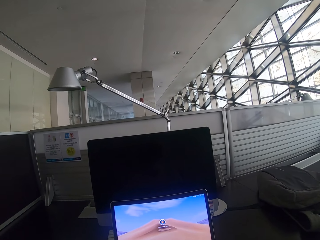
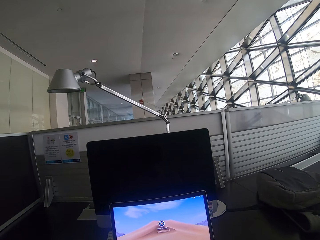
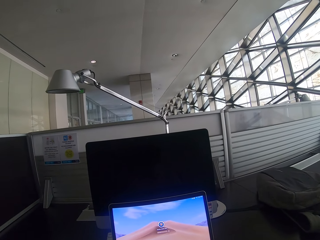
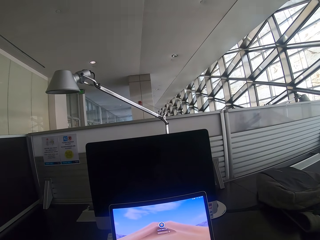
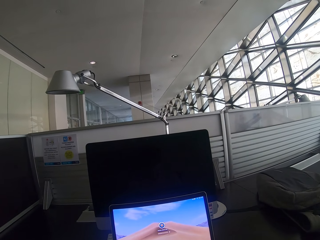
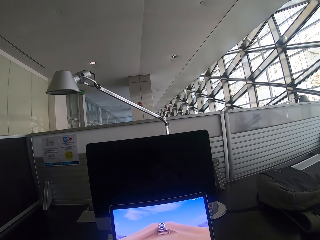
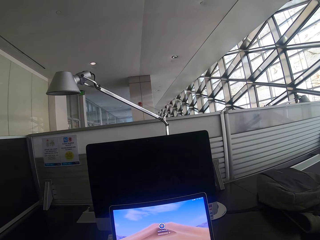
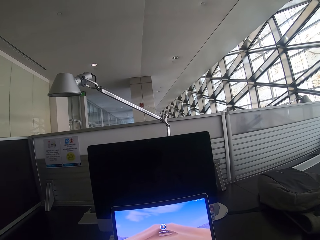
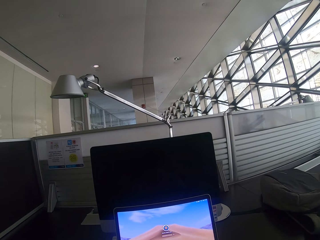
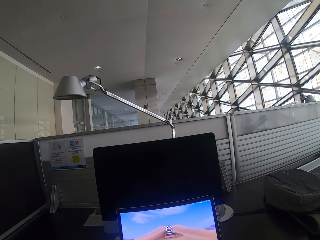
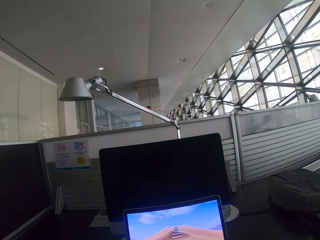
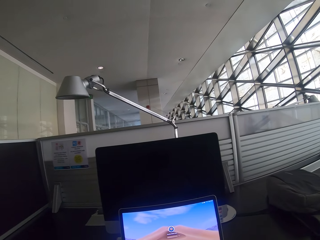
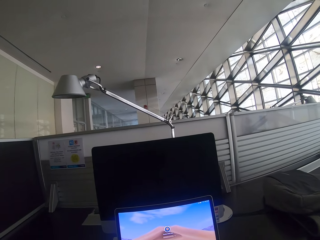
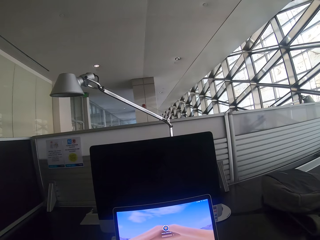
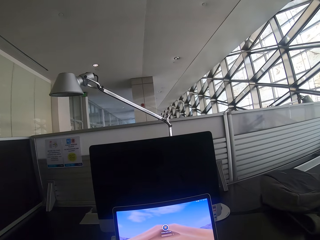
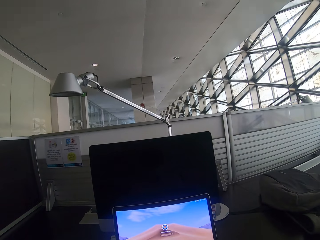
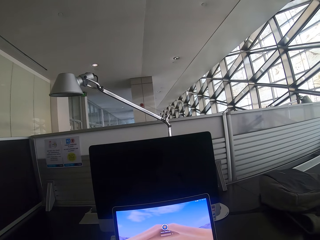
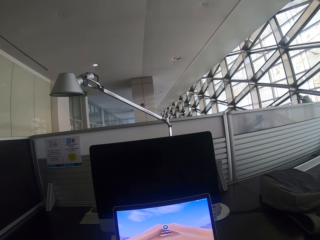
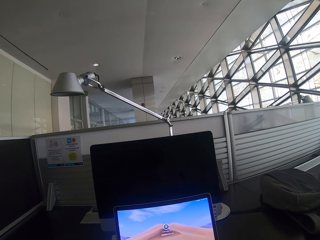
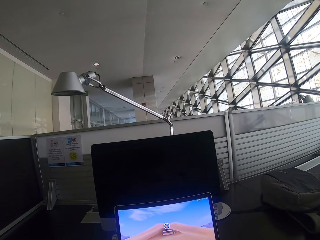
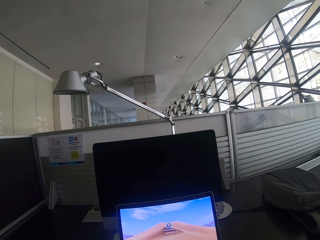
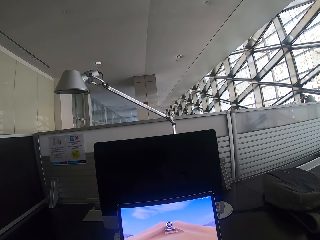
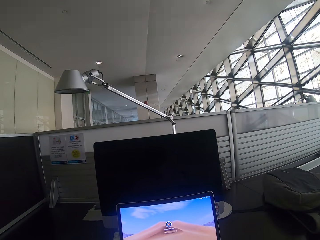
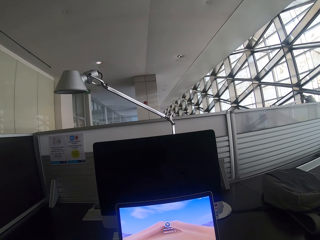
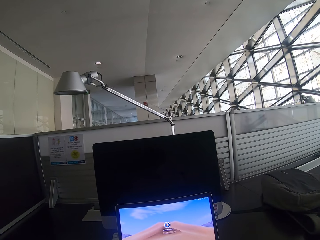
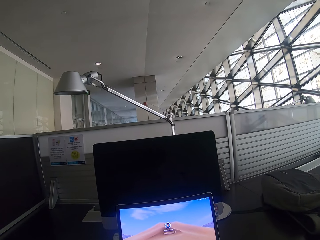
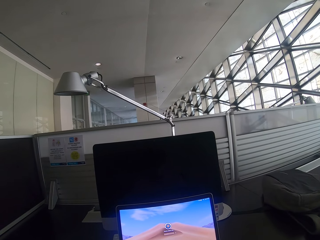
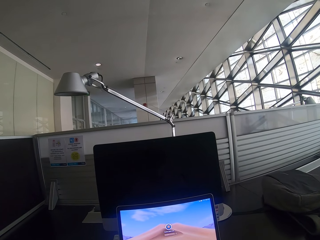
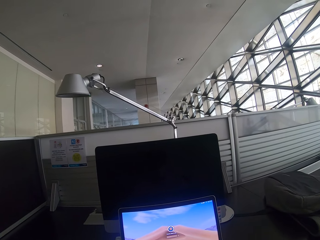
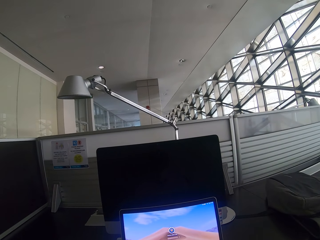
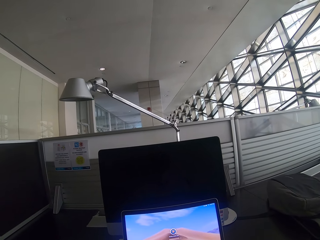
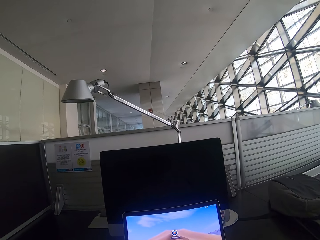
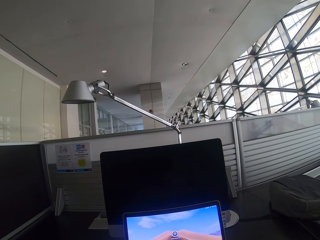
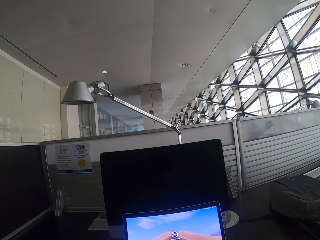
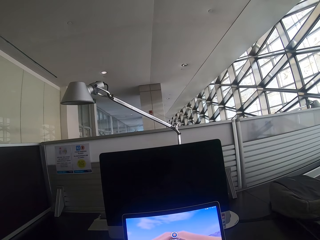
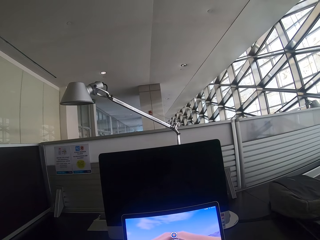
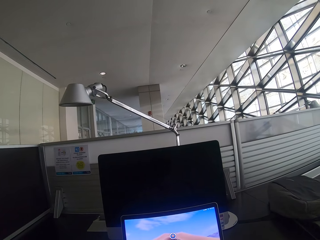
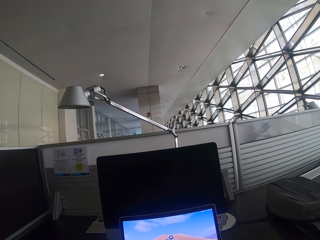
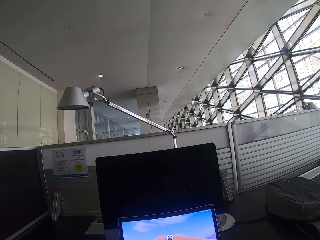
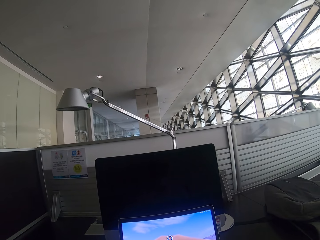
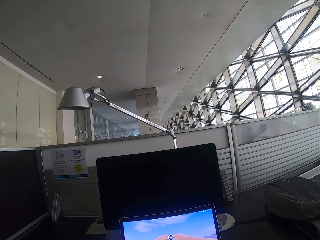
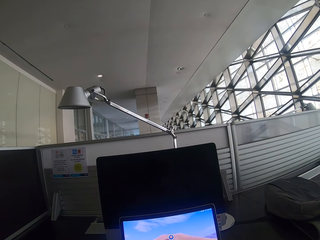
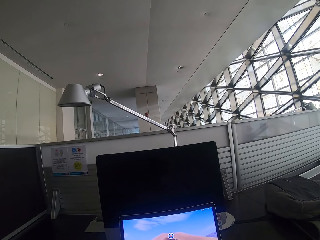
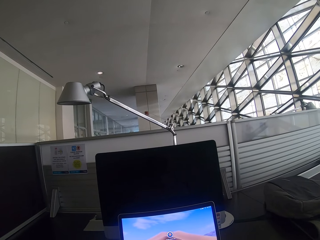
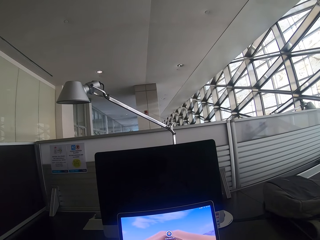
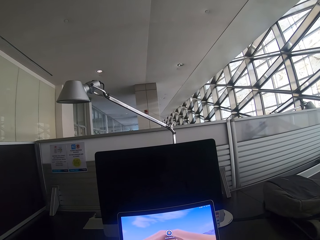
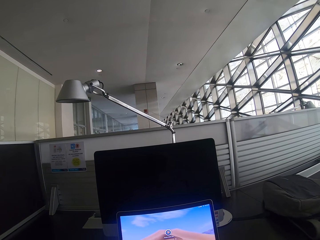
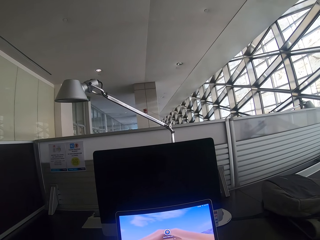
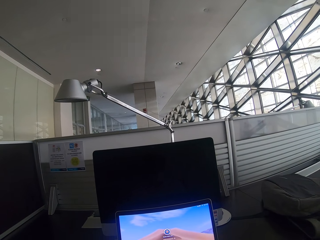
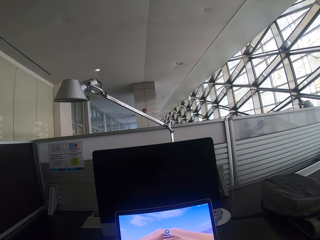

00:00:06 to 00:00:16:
The camera wearer stares at the laptop. They look at the laptop.

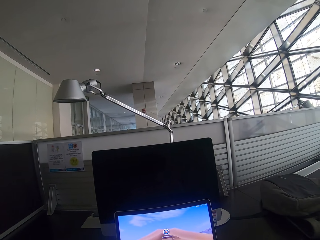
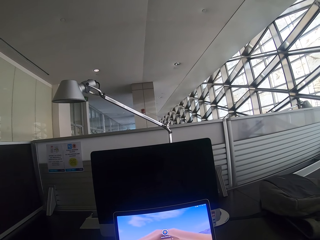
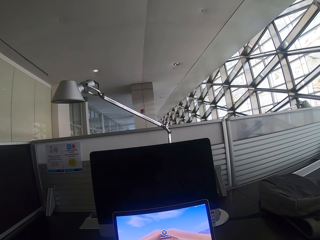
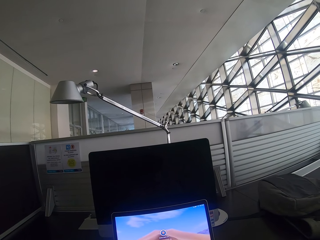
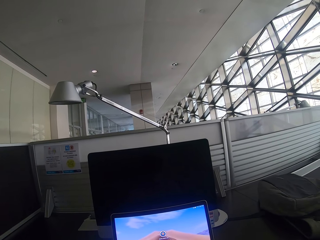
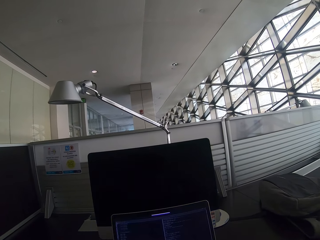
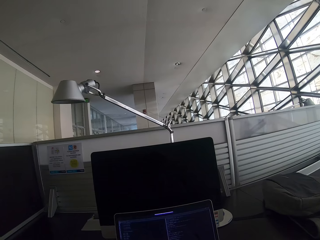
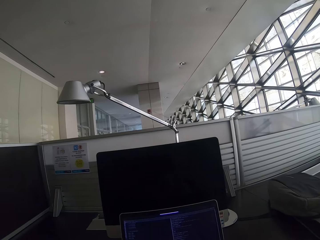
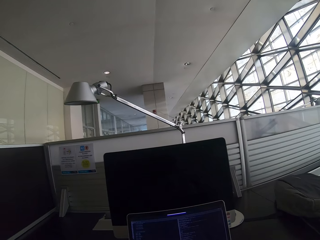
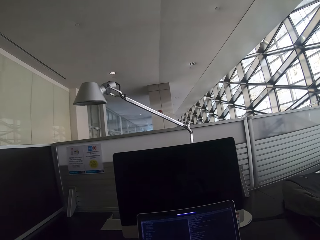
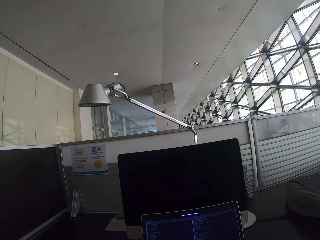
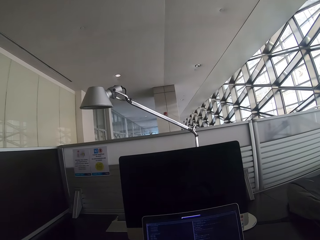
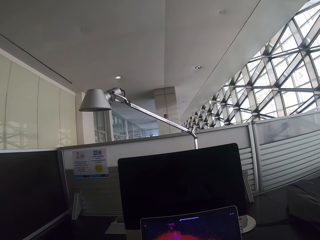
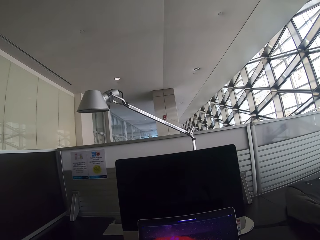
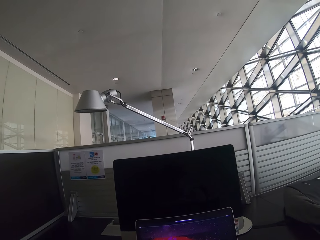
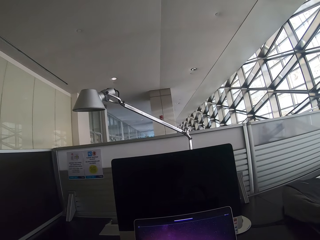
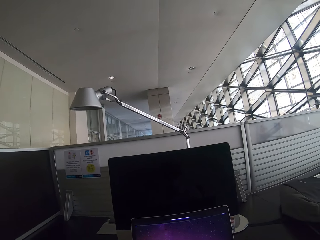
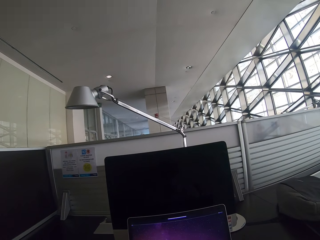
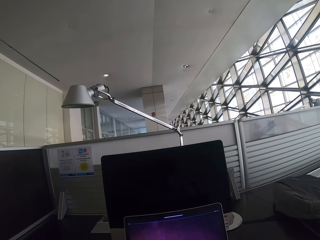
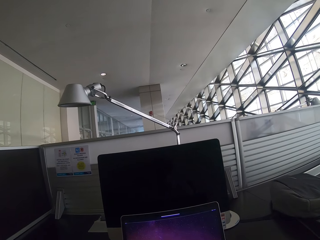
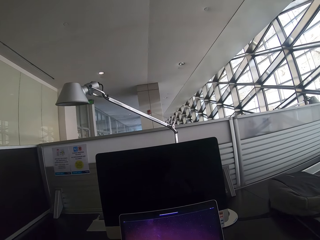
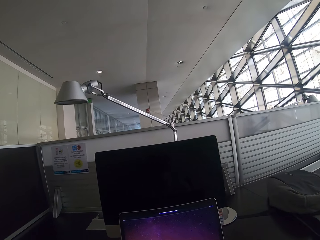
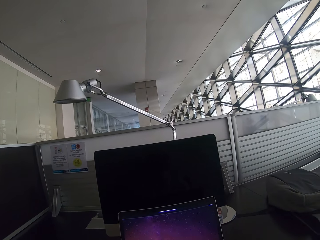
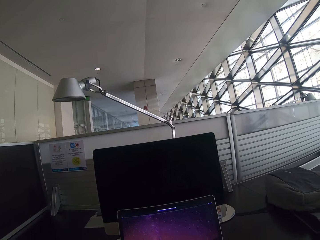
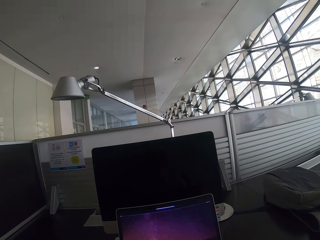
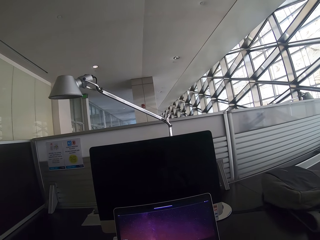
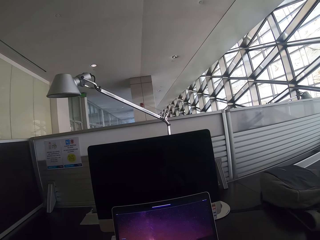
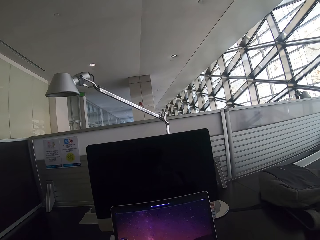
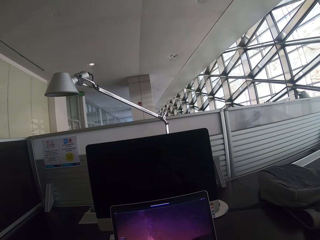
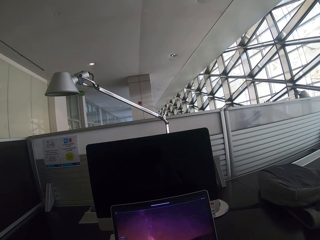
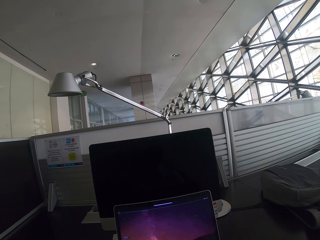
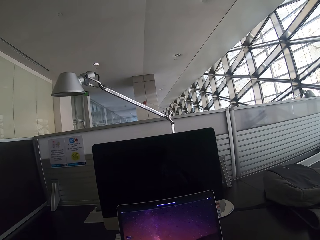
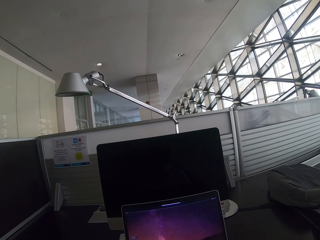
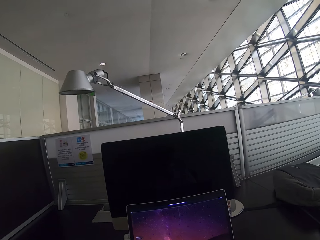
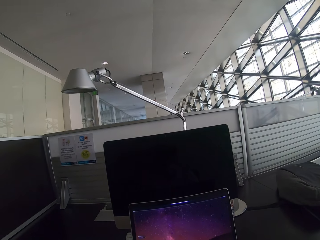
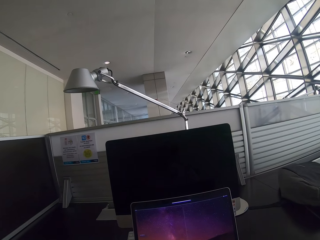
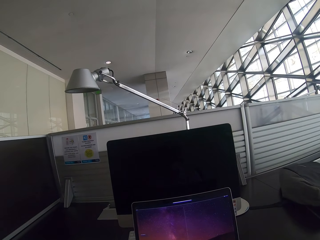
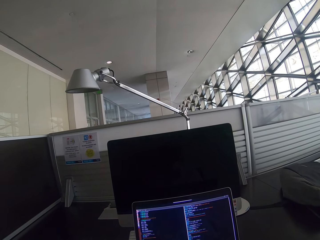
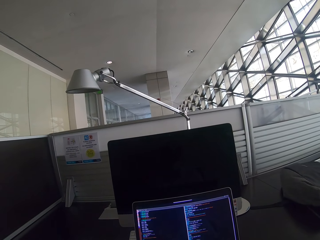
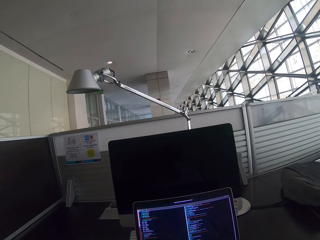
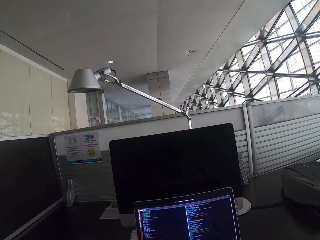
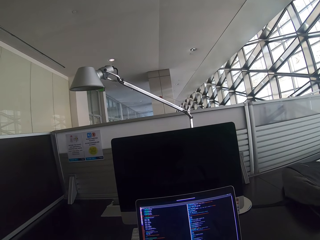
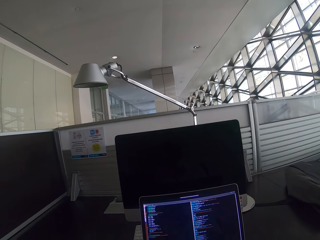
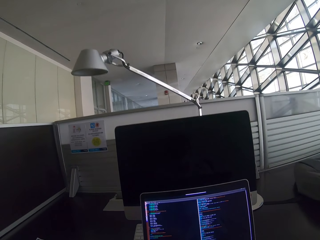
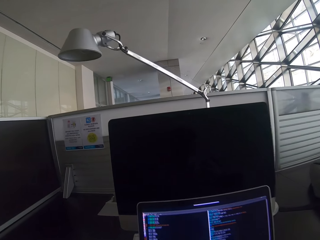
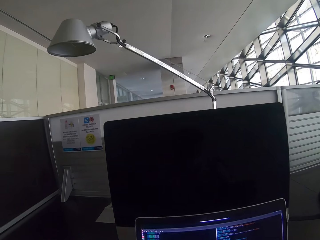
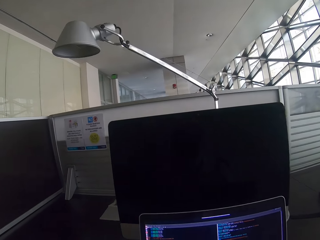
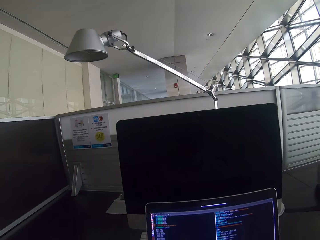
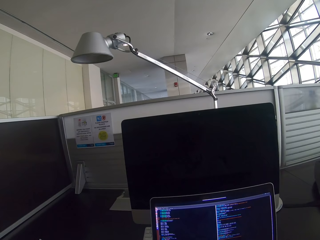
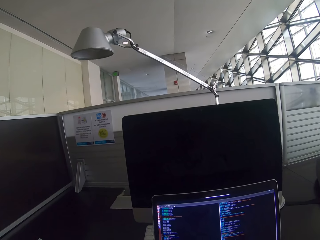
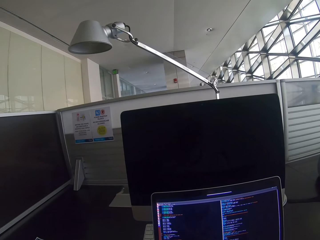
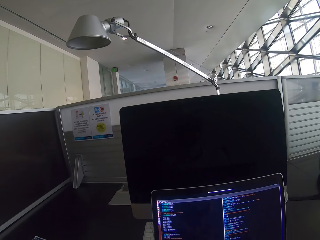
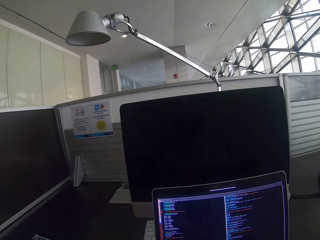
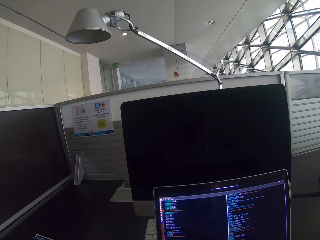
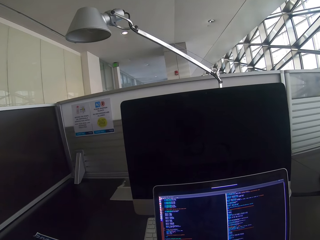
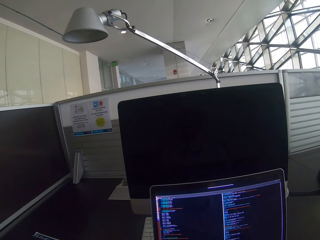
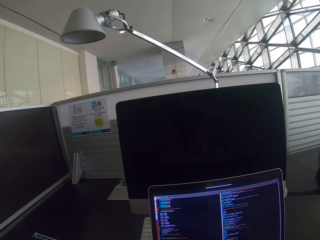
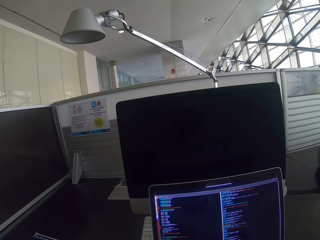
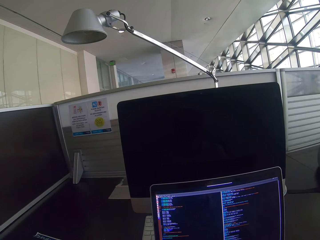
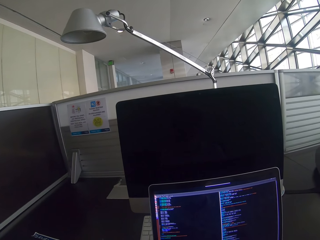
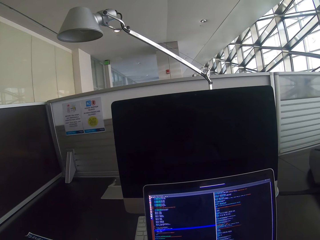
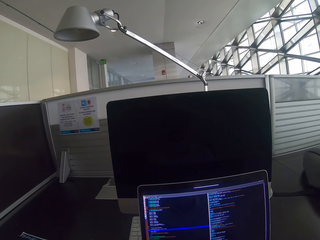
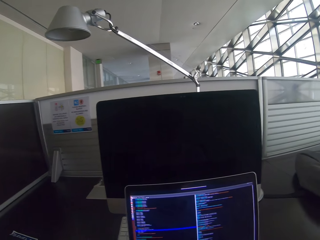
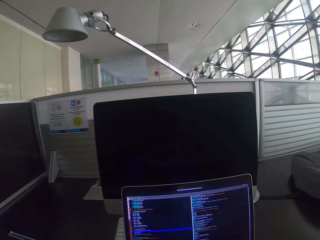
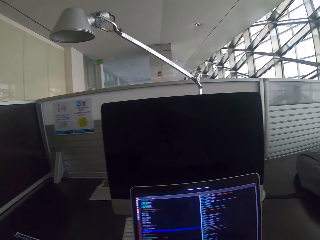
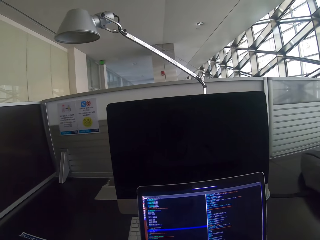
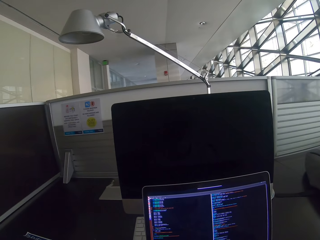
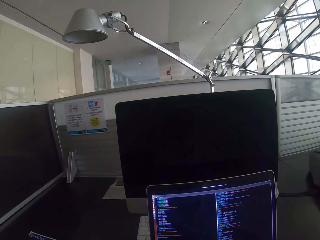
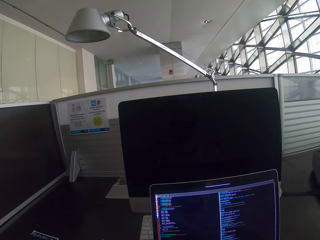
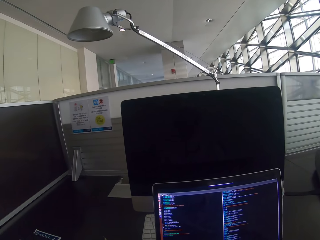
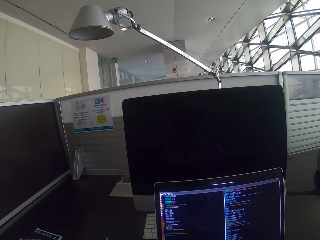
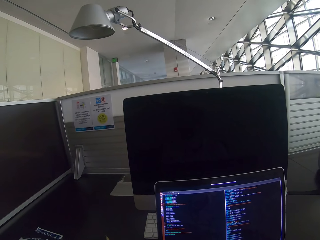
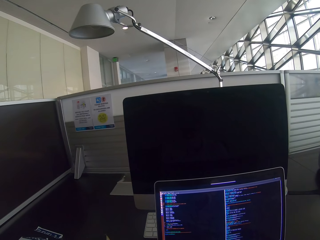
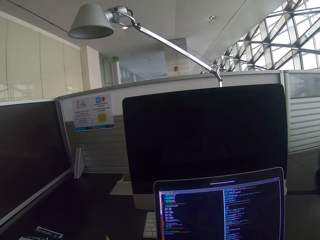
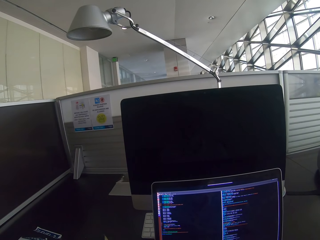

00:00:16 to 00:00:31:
The camera wearer scrolls the mouse. They operate the laptop. They stare at the laptop.
